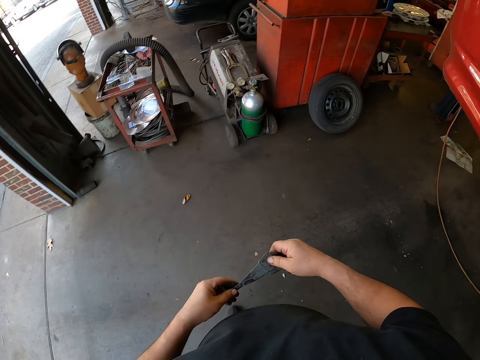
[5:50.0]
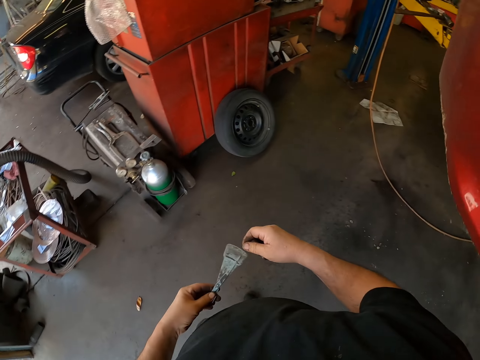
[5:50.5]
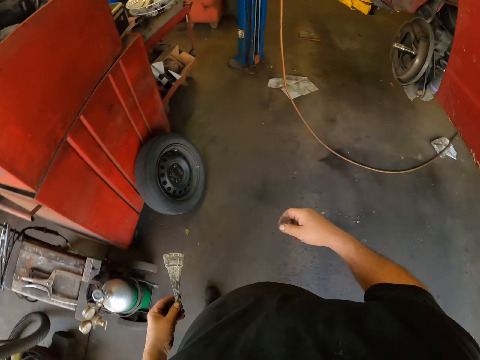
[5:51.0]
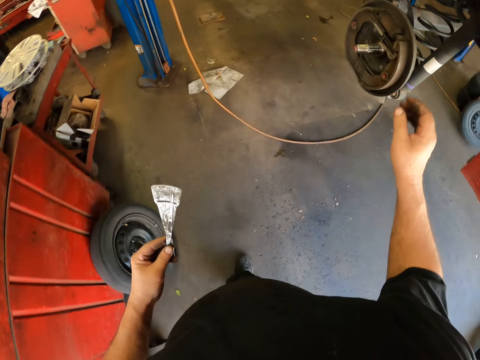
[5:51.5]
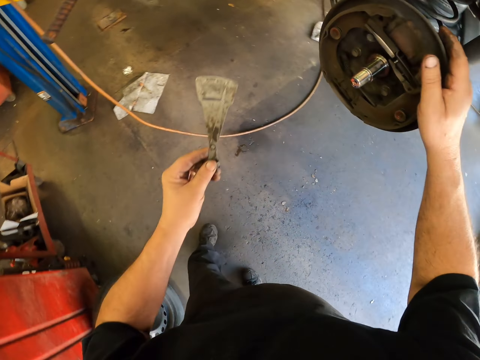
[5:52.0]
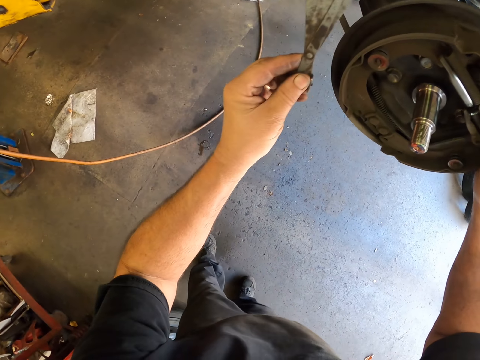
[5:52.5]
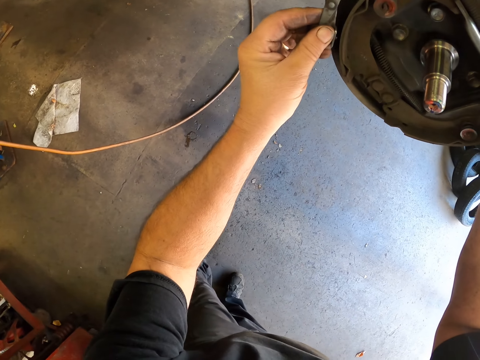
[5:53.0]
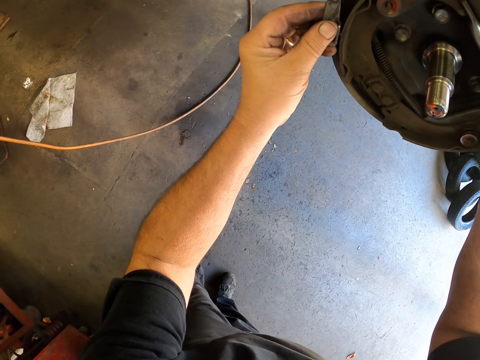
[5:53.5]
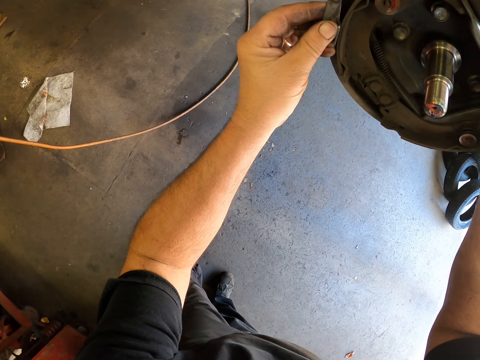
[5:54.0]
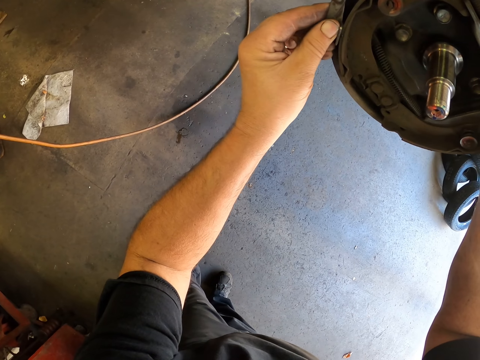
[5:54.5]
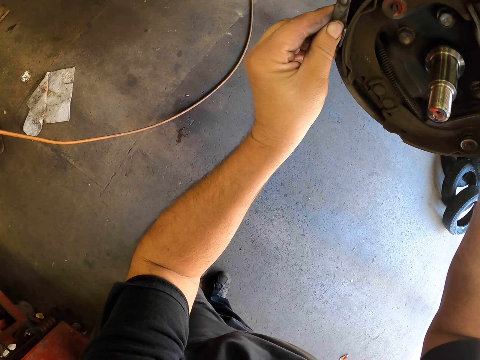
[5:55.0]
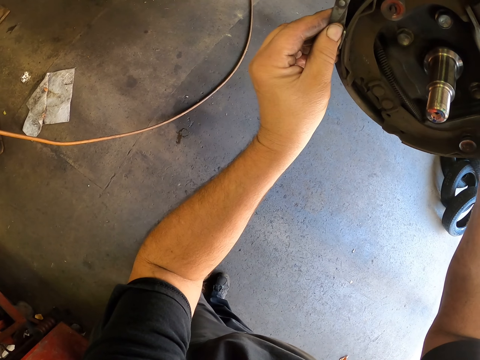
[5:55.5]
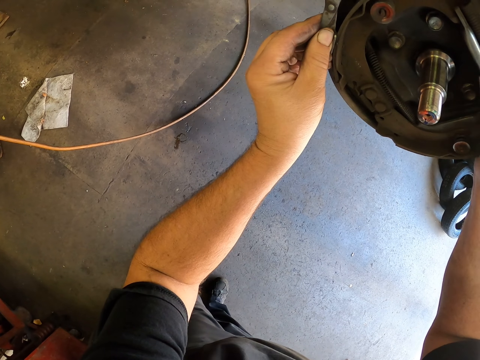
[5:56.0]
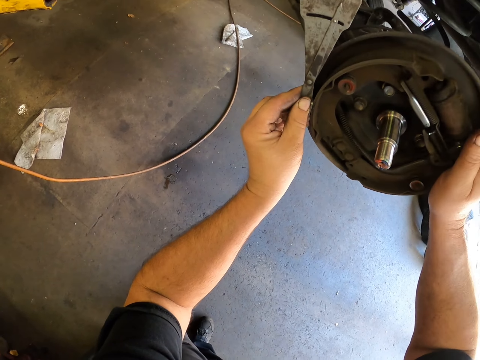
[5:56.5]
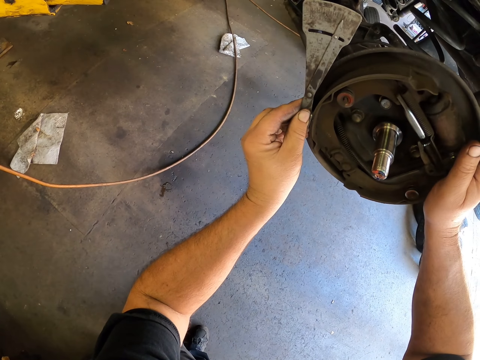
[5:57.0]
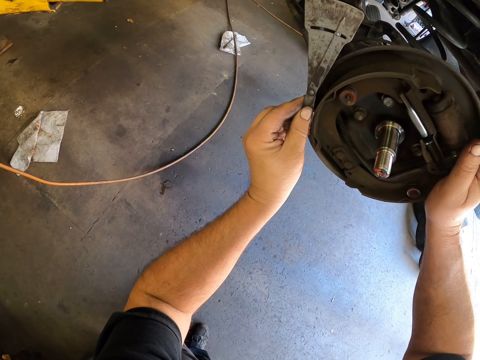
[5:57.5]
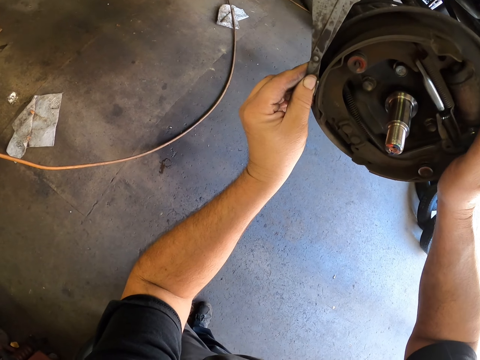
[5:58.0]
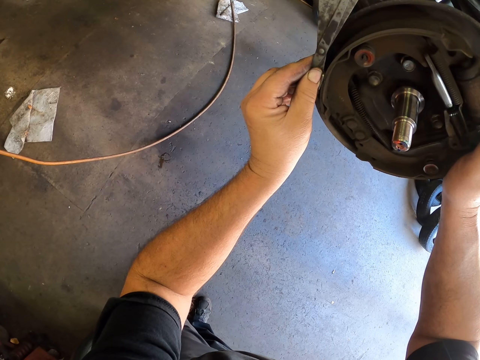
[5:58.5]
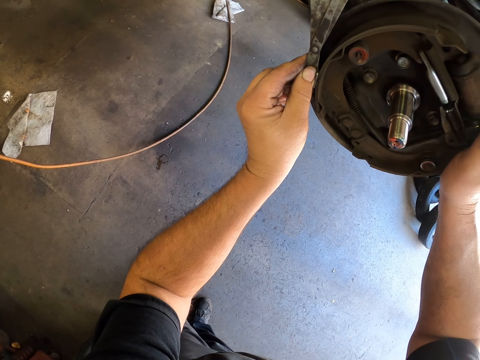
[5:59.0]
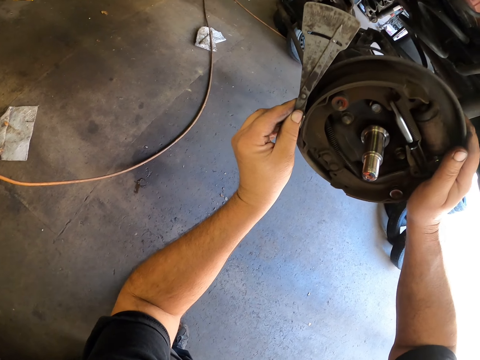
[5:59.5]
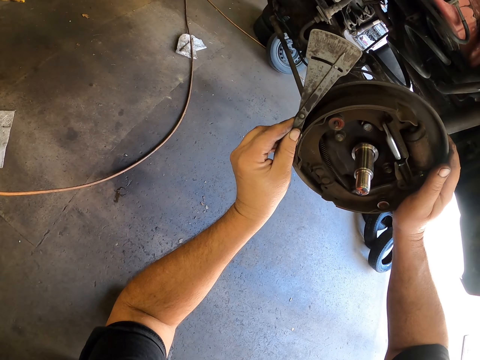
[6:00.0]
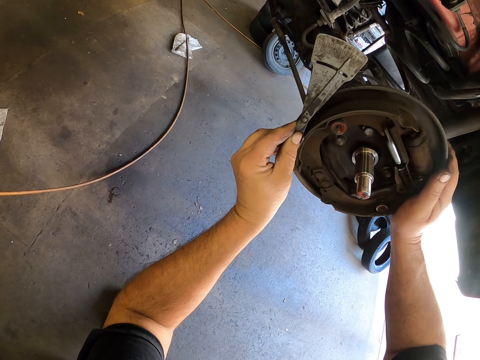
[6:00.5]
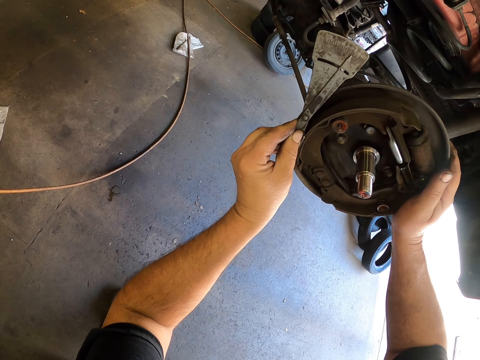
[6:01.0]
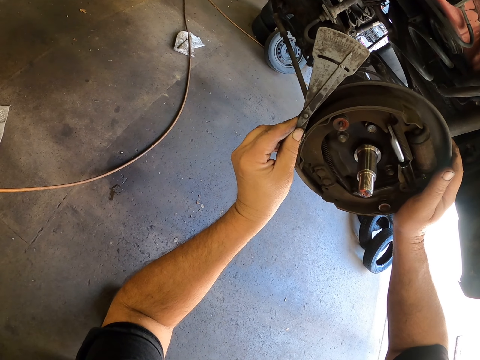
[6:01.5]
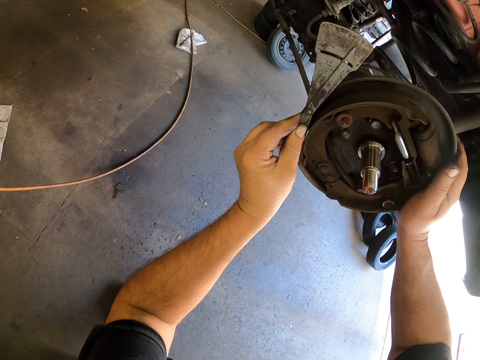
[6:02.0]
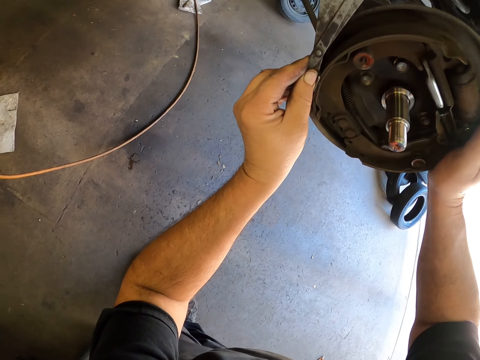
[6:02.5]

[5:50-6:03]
The camera wearer measures the linings.

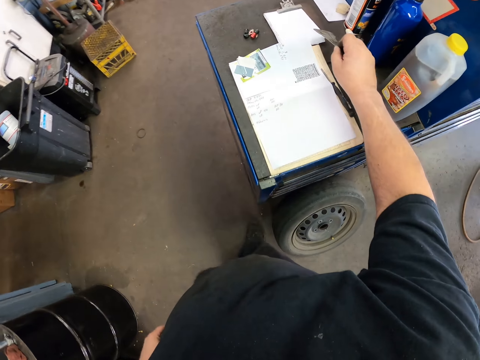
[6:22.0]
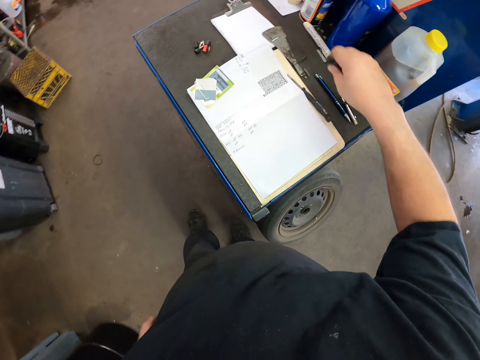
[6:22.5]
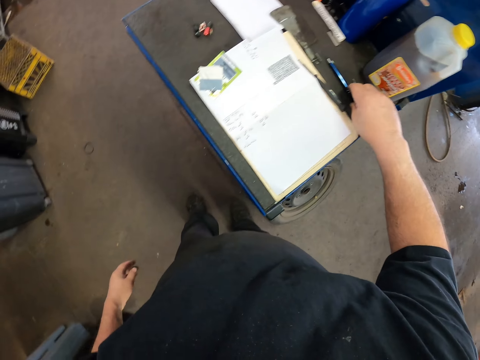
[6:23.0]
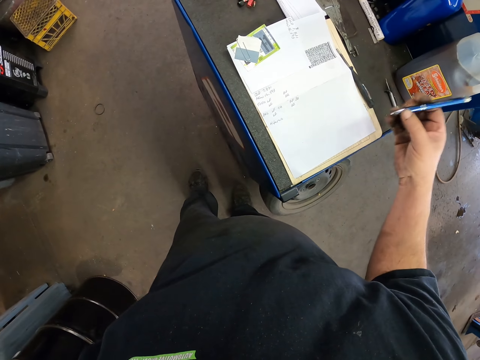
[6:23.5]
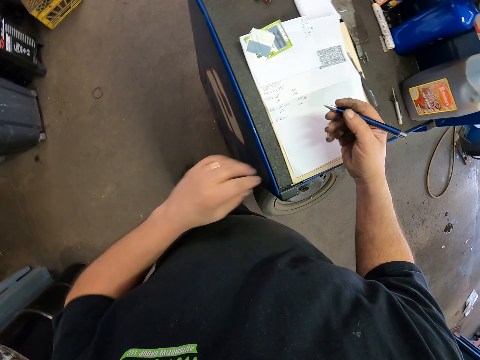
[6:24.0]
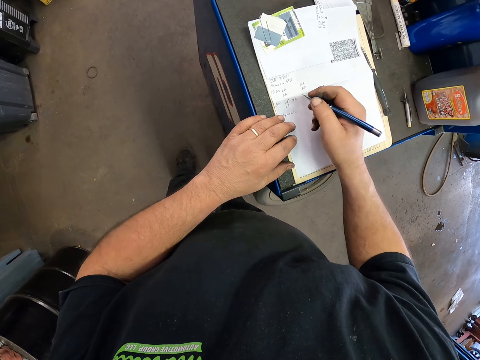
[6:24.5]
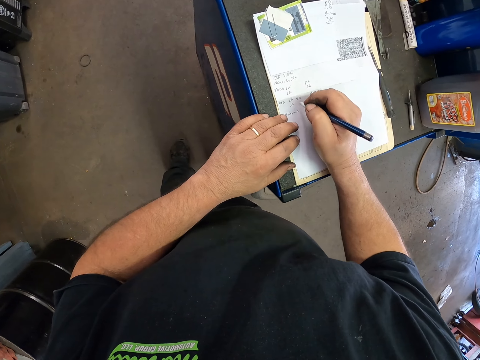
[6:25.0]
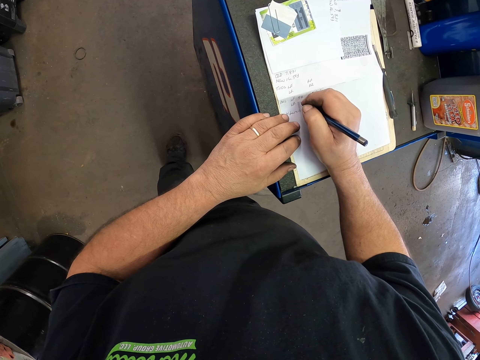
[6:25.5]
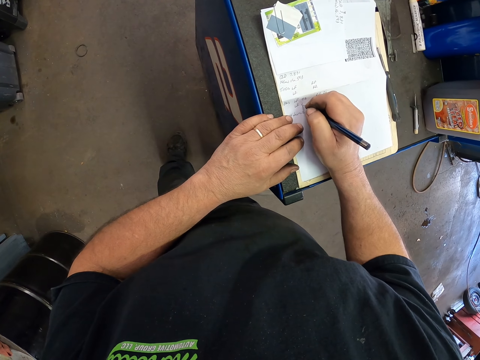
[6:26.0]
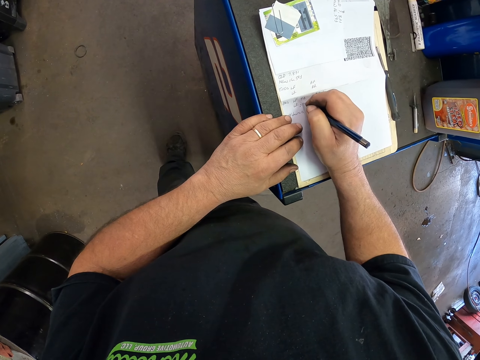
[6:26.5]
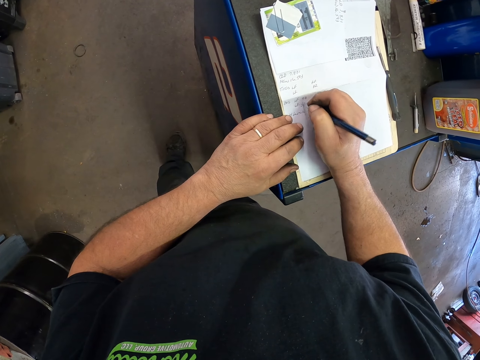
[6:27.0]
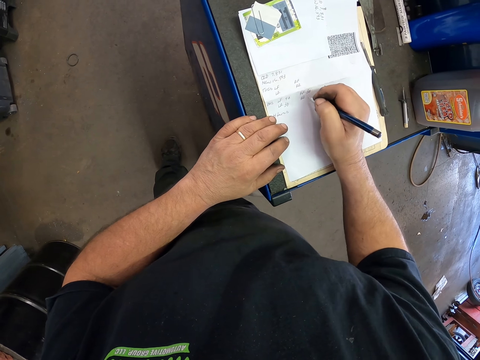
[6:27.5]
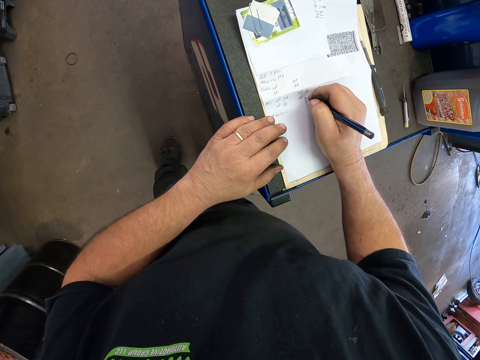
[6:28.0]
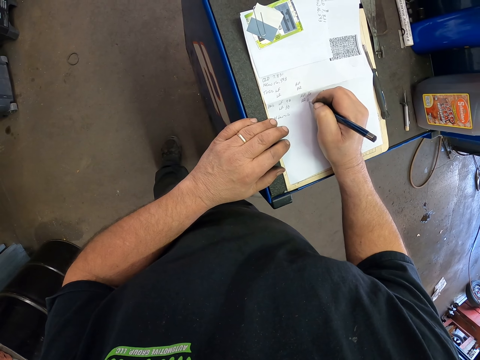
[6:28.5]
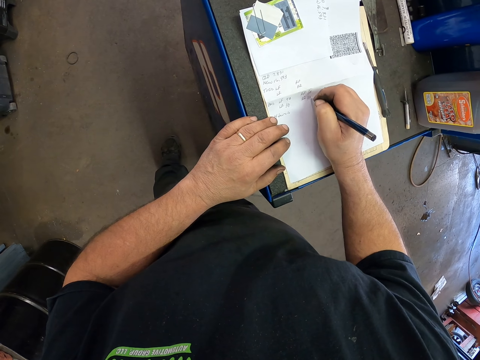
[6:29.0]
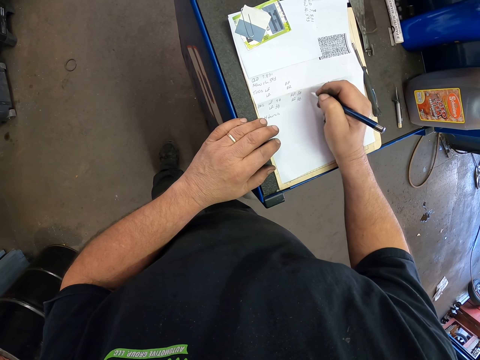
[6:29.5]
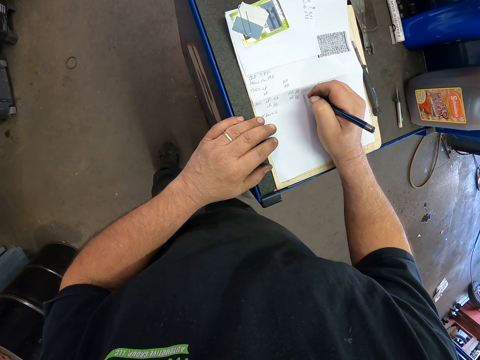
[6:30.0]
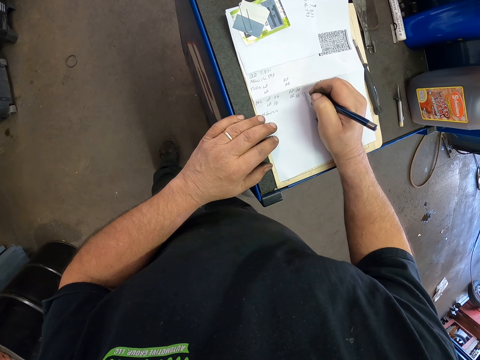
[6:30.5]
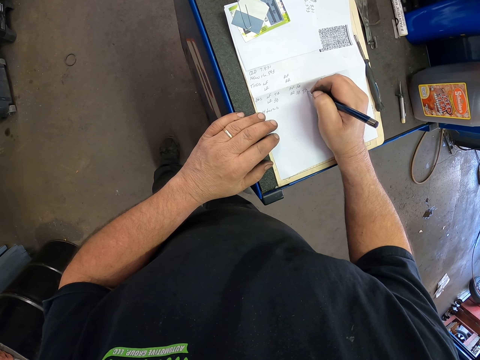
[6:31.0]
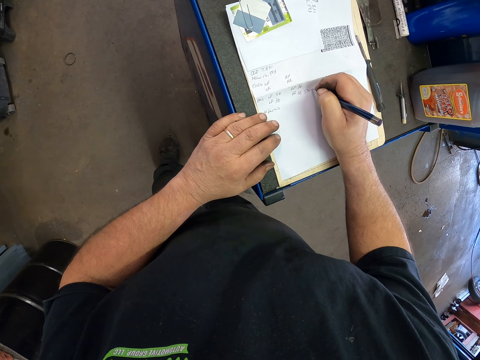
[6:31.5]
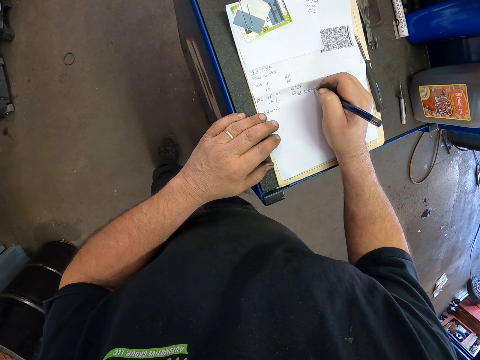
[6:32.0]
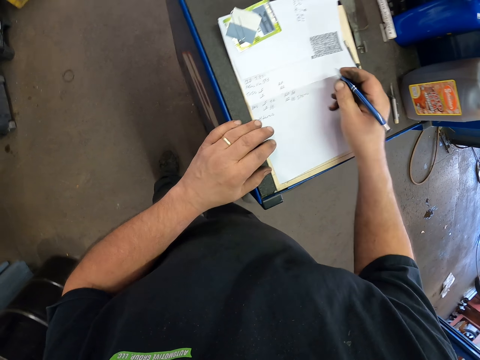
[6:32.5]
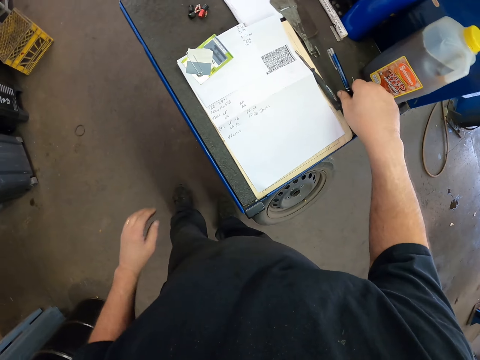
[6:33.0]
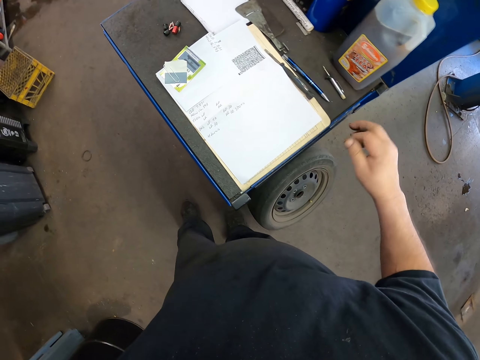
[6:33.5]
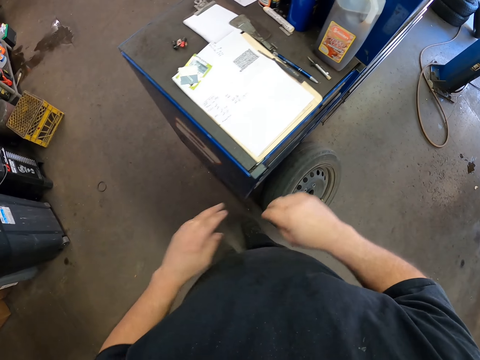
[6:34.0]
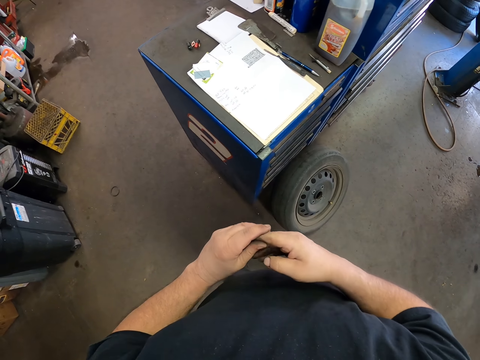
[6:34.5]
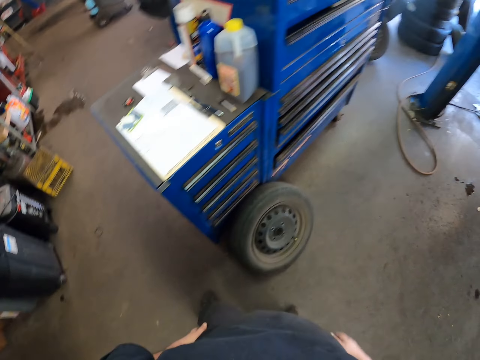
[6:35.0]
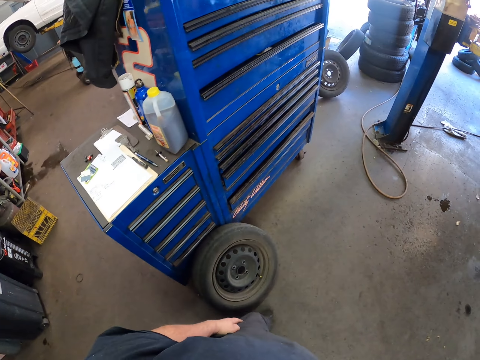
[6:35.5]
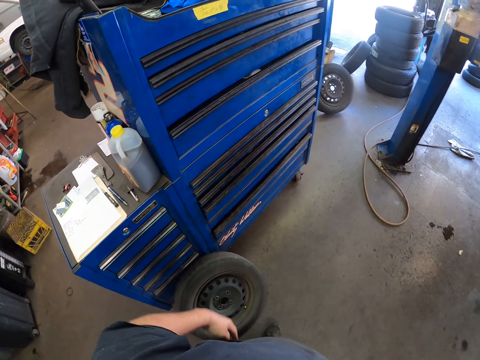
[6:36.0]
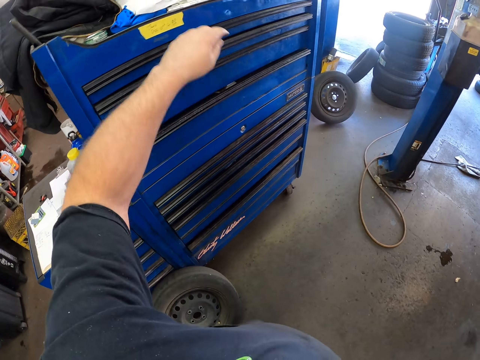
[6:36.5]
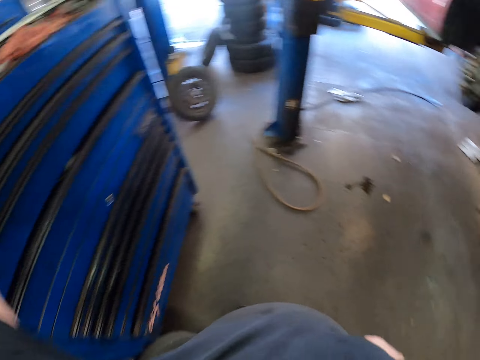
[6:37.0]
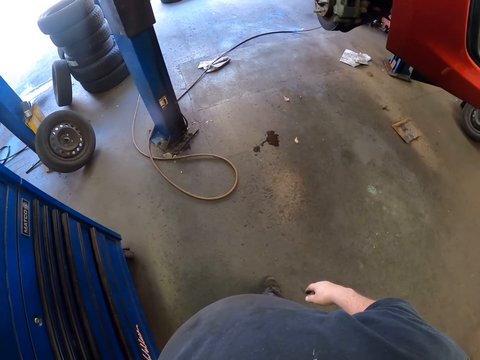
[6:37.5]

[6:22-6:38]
The camera wearer holds the pen. They write on the paper. They put the pen on the metal table.
